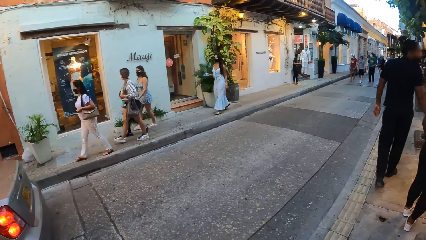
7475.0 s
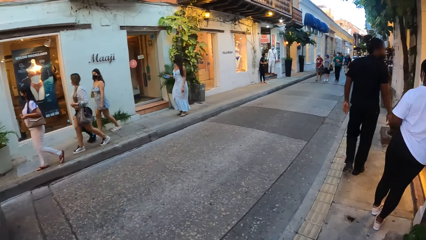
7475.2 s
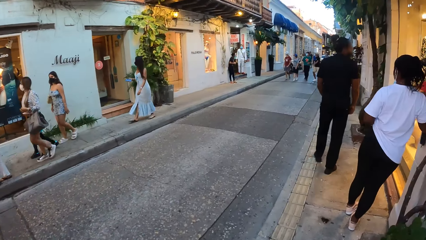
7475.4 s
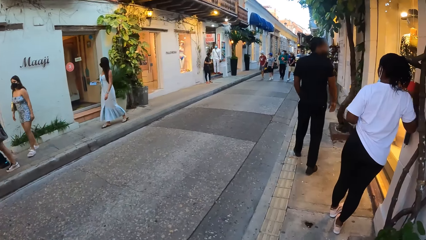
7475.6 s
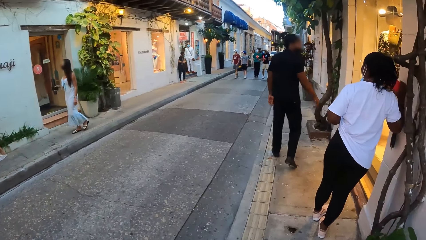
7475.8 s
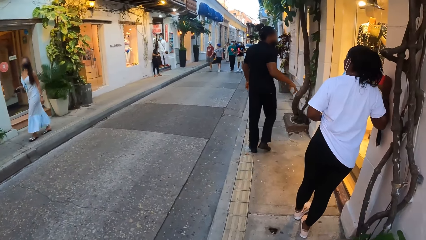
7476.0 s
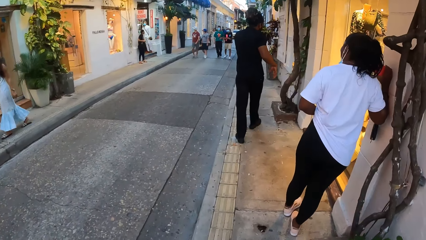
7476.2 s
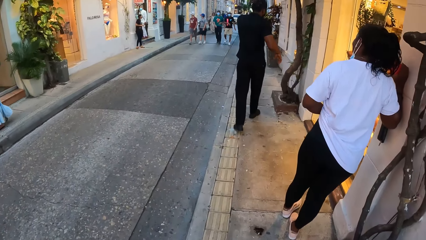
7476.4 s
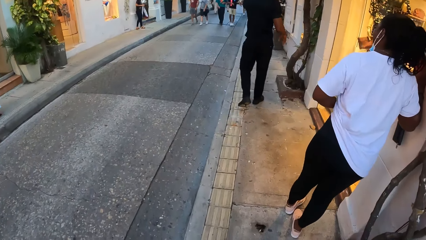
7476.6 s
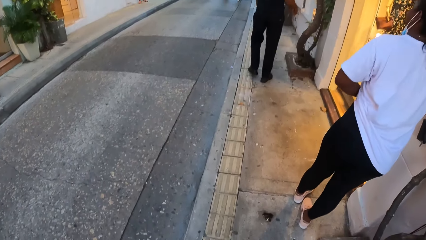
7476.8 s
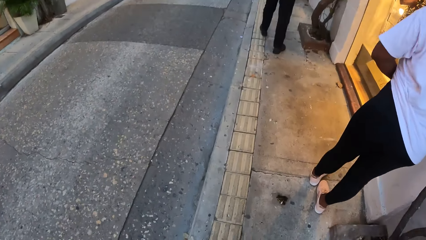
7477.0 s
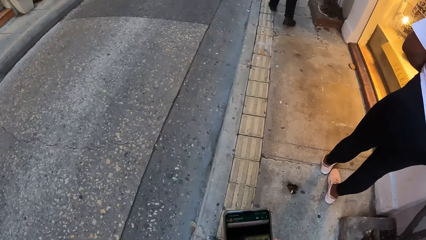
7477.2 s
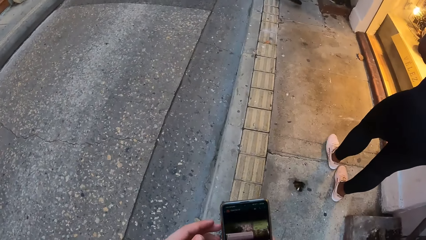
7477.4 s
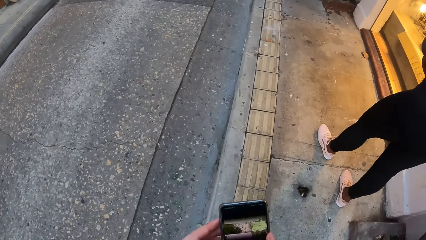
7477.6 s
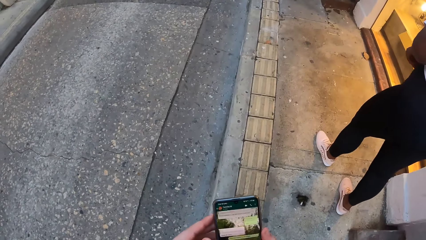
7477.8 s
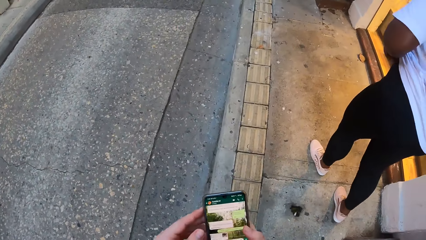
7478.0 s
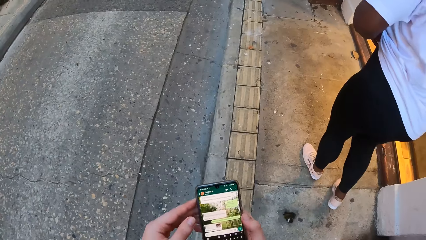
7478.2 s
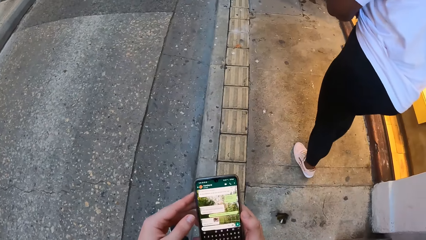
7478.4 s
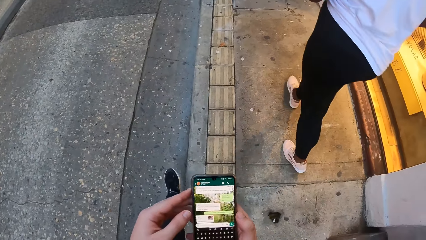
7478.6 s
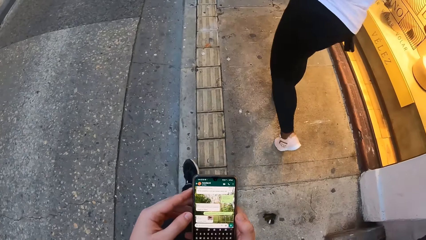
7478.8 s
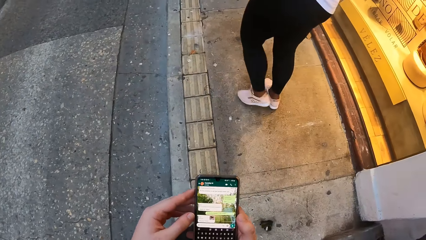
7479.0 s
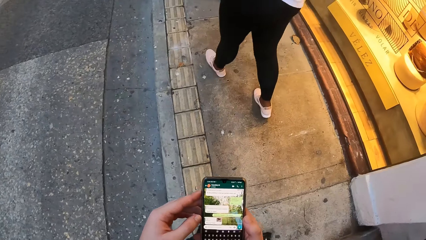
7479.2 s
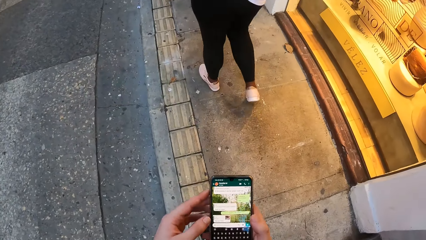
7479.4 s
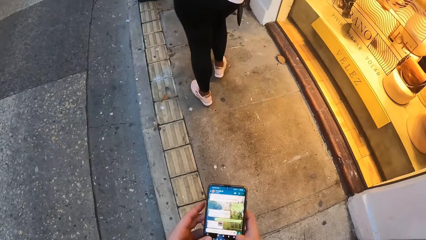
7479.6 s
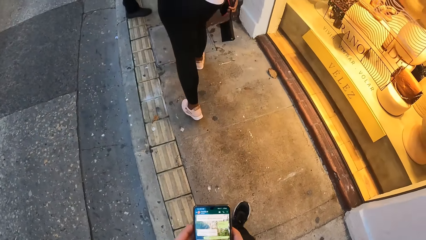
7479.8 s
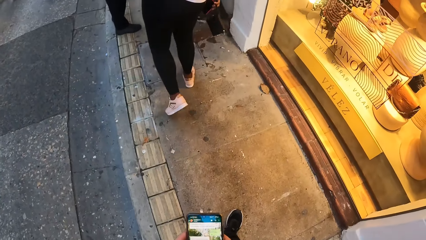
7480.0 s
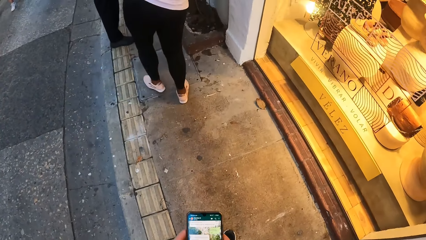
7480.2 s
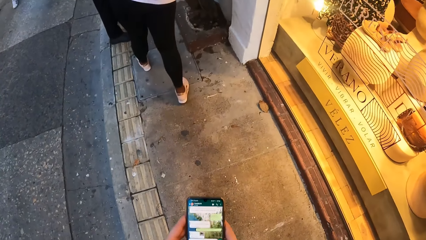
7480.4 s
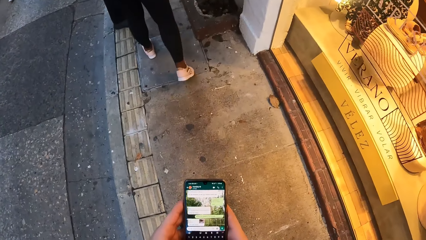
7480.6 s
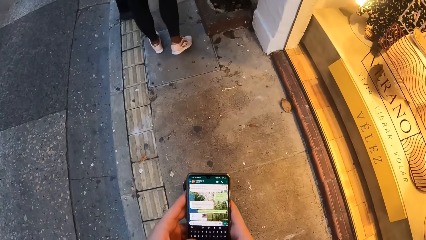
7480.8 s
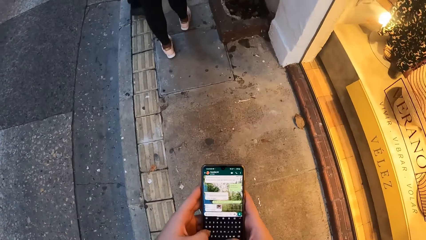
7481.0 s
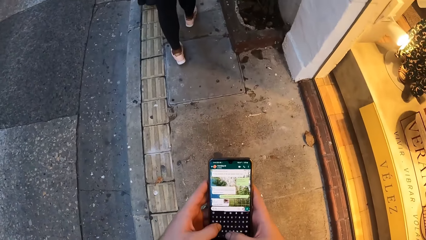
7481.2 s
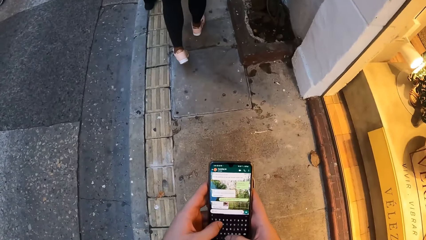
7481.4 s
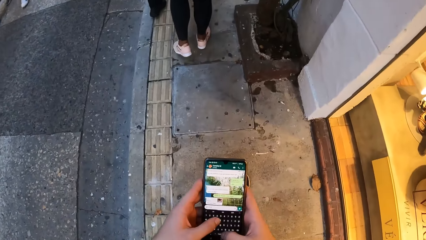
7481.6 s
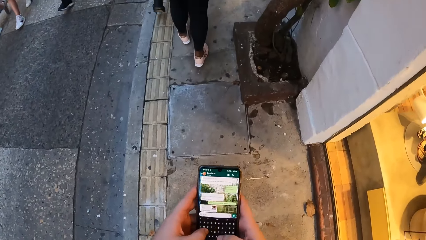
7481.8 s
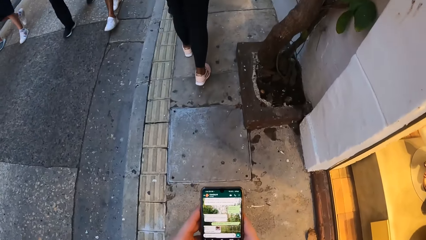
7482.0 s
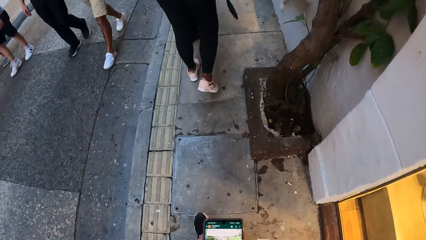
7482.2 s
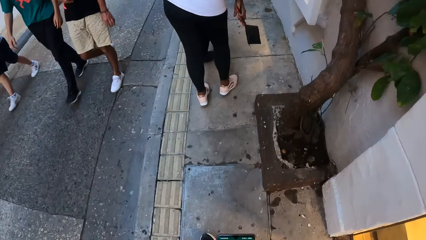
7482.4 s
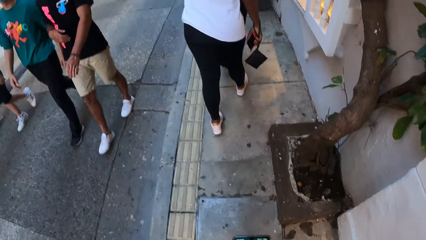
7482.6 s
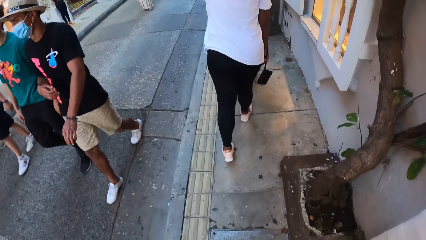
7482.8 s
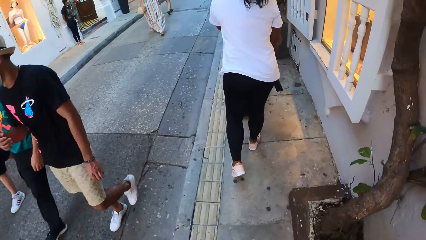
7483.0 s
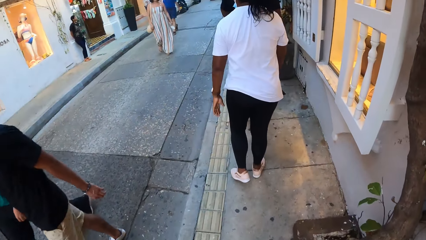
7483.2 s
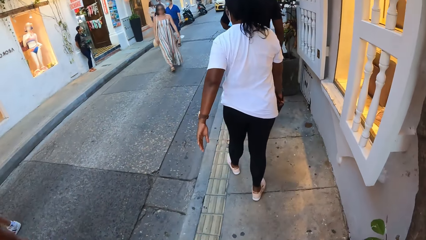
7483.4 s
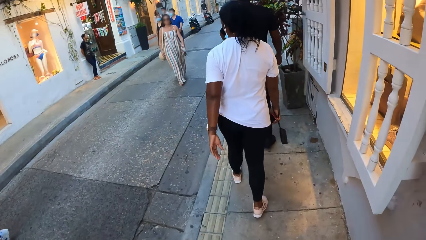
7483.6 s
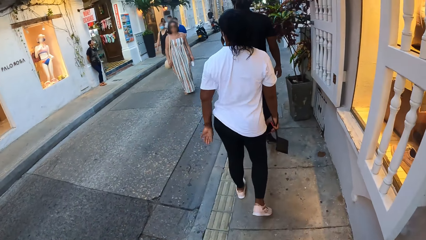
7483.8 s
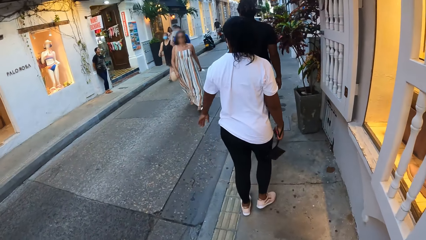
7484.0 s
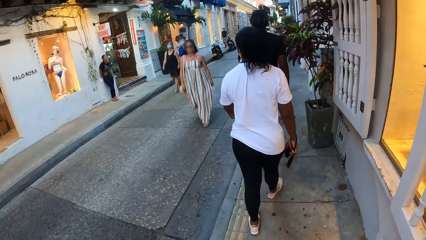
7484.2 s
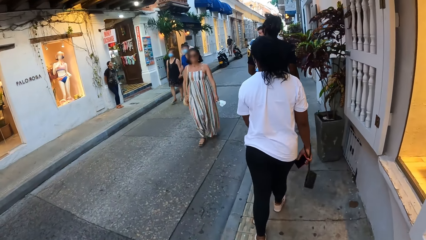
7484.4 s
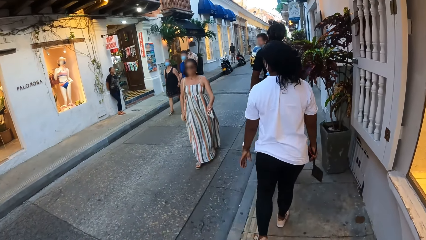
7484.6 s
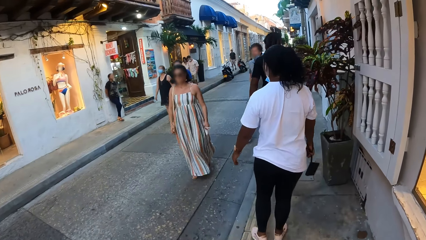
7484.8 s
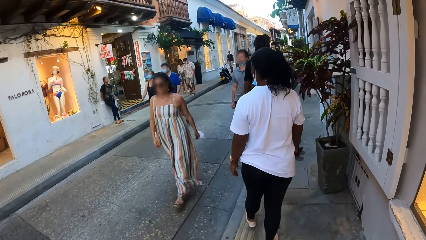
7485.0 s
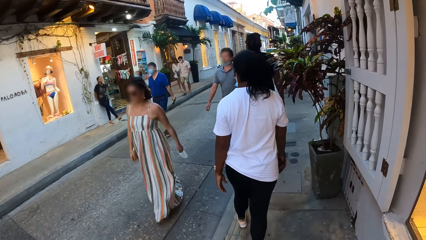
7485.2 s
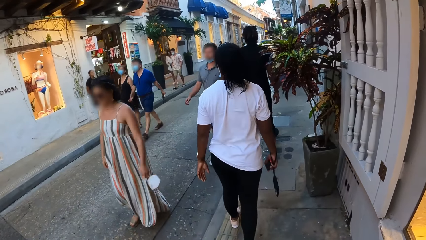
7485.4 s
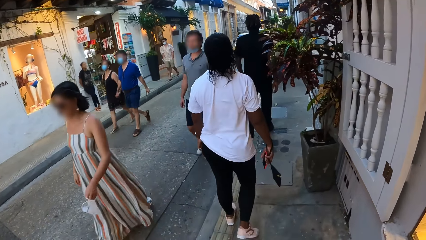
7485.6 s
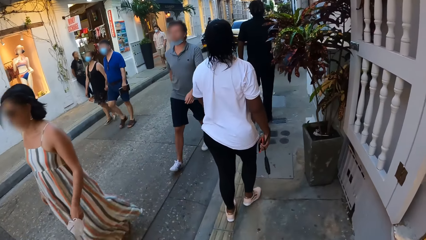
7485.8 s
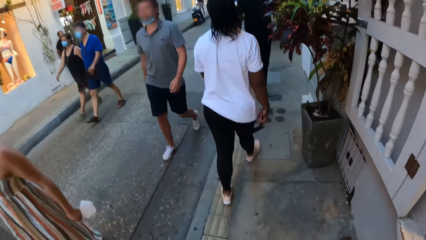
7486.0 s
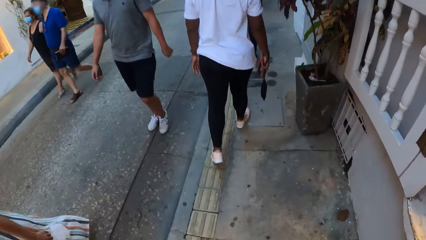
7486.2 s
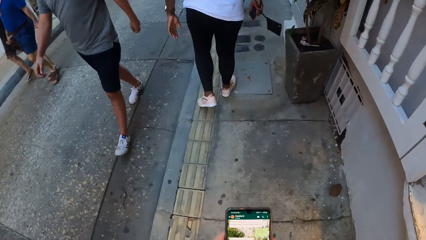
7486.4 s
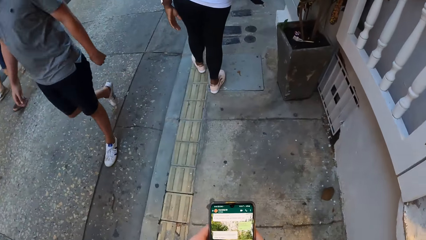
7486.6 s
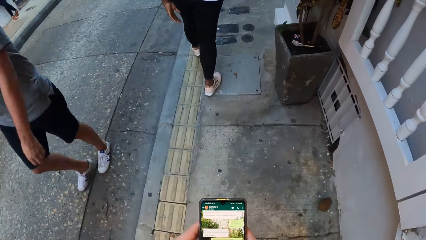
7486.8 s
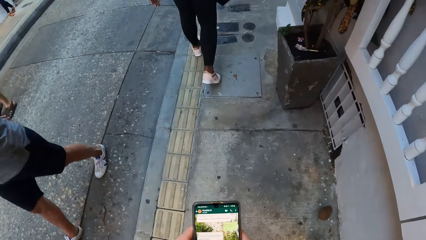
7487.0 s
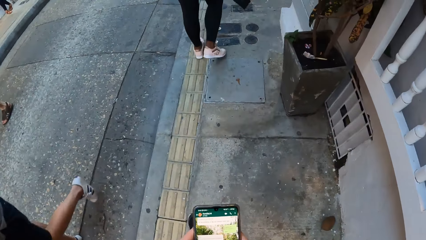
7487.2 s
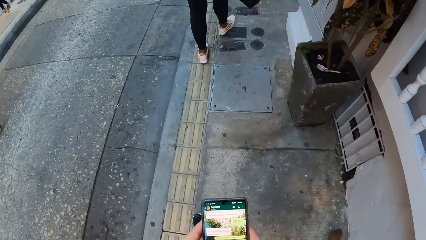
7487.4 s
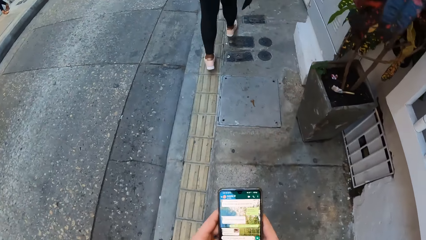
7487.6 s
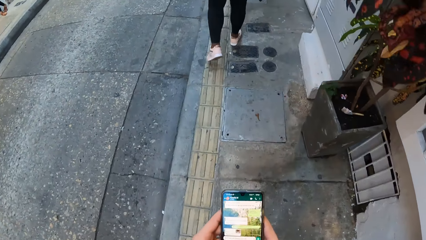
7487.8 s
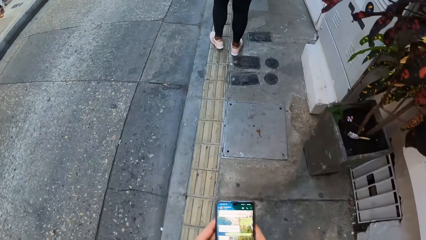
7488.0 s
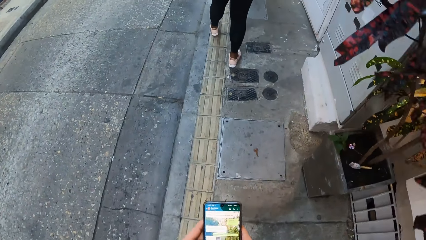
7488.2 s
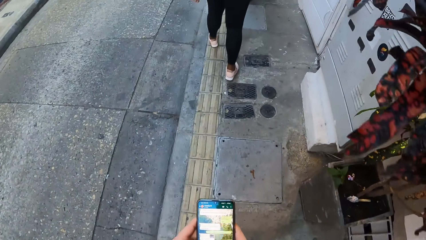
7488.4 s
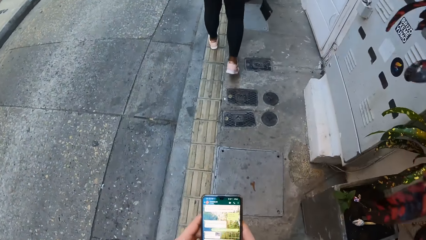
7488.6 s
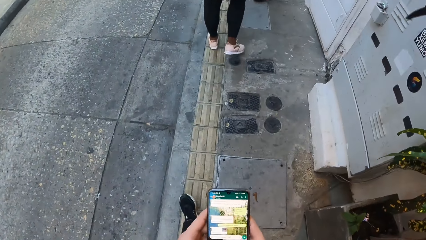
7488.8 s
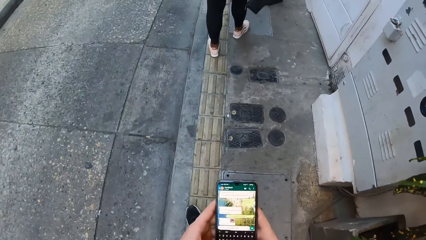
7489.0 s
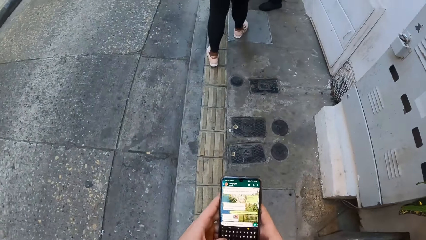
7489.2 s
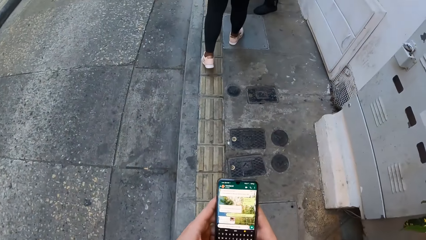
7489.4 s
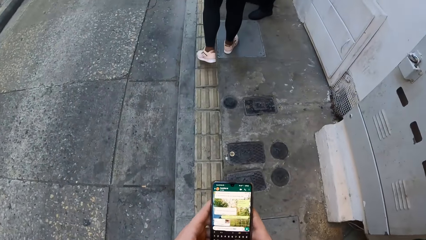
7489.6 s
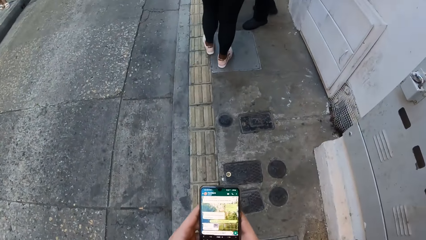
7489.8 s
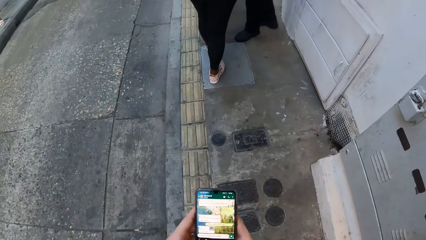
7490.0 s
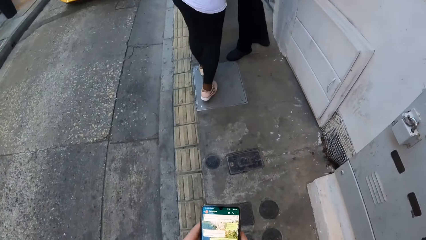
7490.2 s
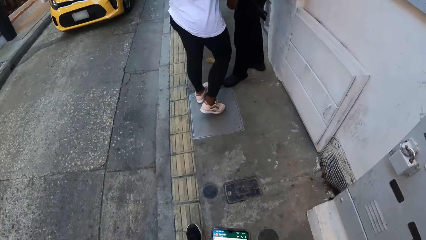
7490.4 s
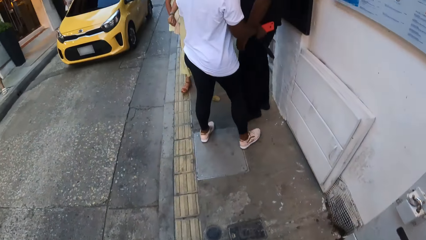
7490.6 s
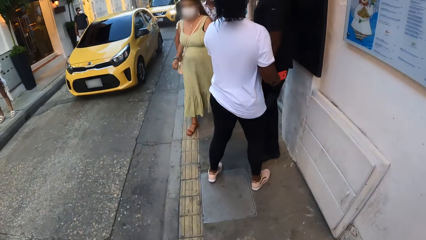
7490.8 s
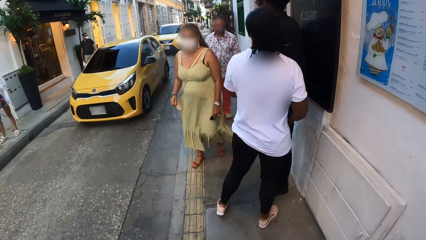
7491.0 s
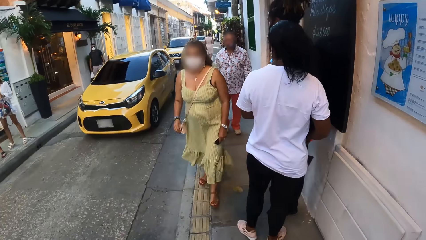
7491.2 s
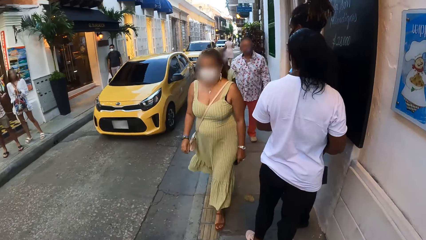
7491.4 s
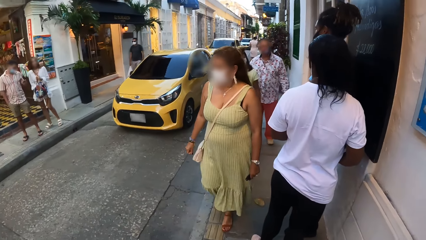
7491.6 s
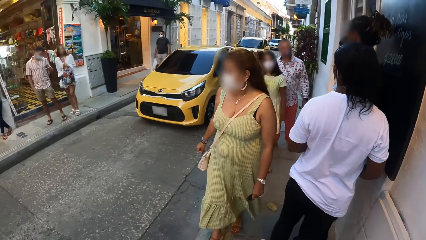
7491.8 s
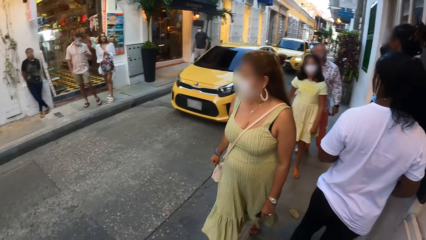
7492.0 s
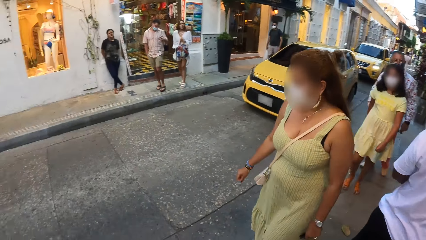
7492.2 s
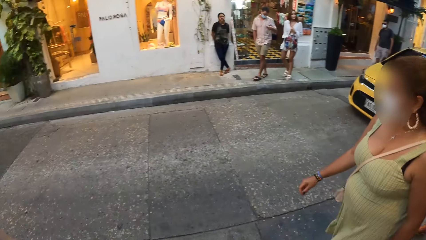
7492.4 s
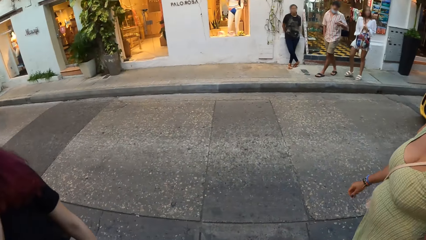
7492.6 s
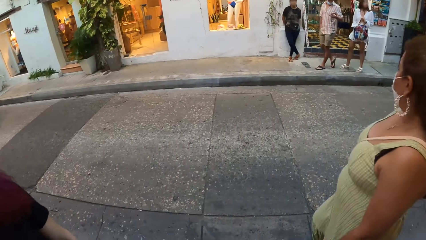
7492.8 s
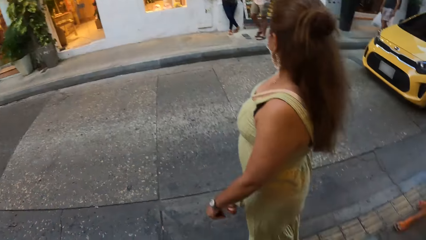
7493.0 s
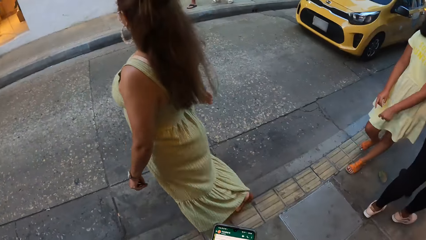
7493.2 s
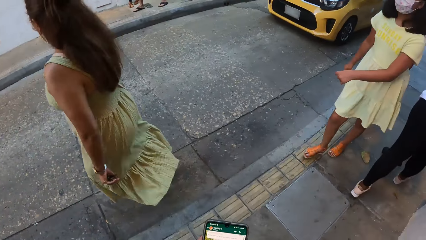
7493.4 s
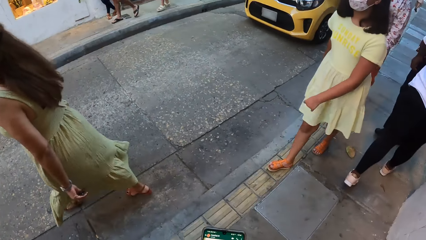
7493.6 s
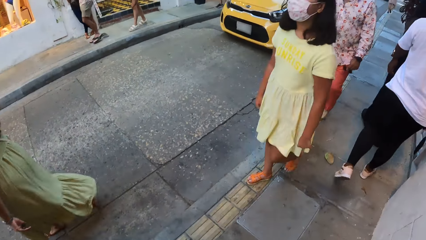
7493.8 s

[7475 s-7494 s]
The camera wearer operates the phone with his right hand. He operates the phone with both hands. A man and another man walk past the camera wearer. The camera wearer walks on the pavement. A woman and another man walk past the camera wearer. The camera wearer operates the phone. He walks on the pavement. A group of people walks past the camera wearer.
